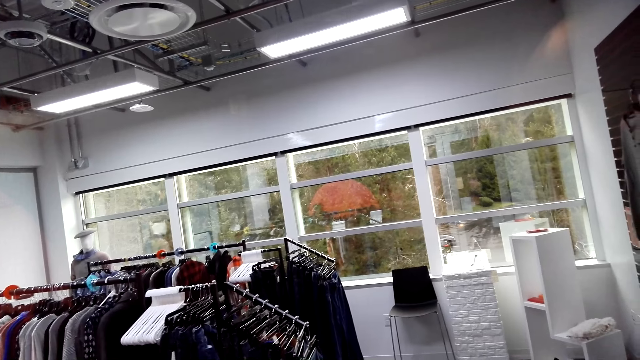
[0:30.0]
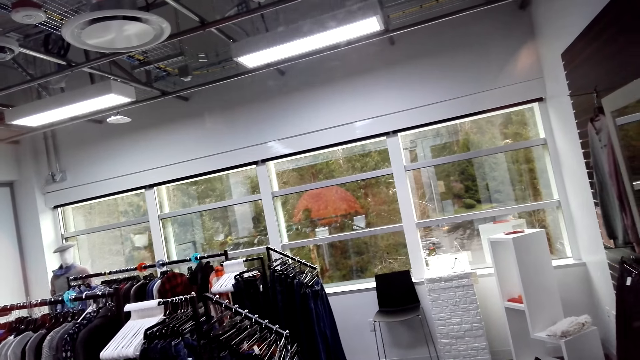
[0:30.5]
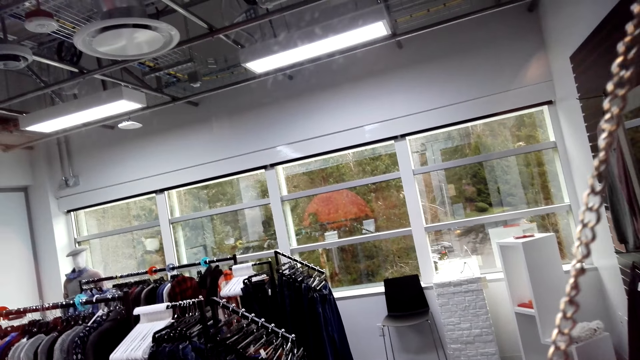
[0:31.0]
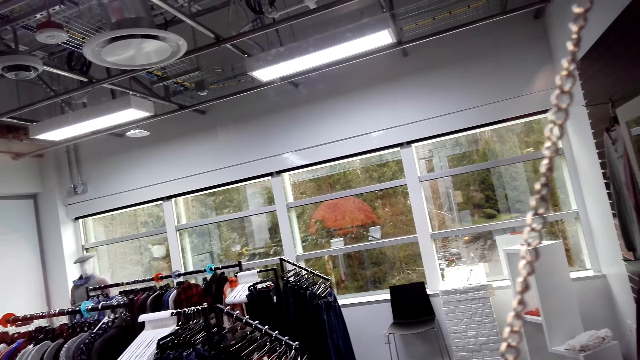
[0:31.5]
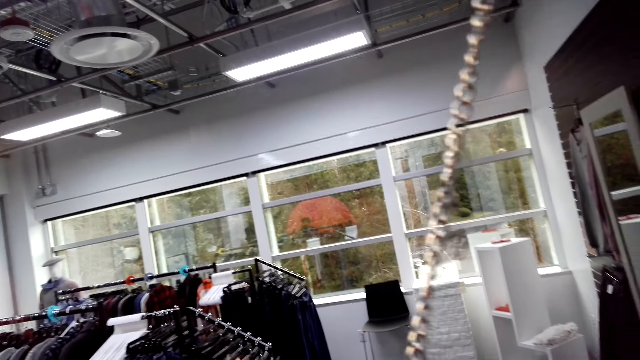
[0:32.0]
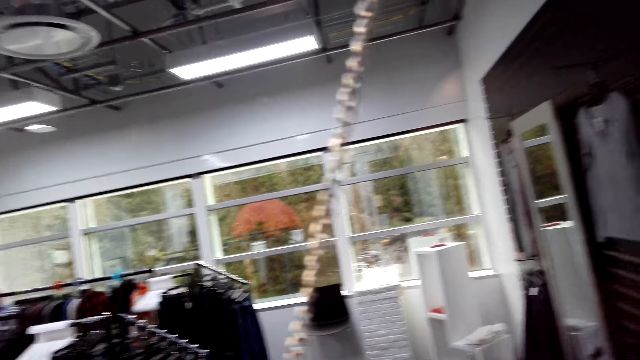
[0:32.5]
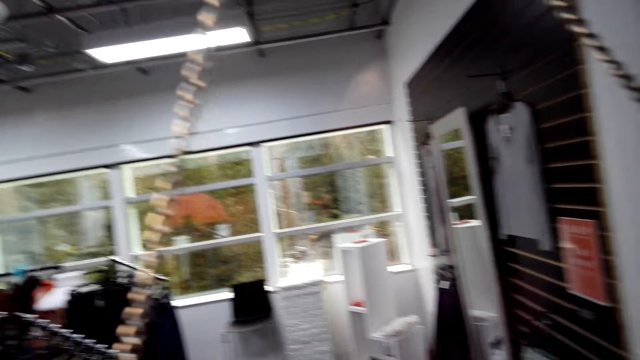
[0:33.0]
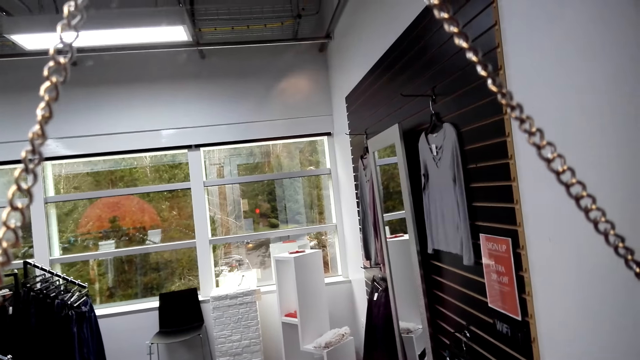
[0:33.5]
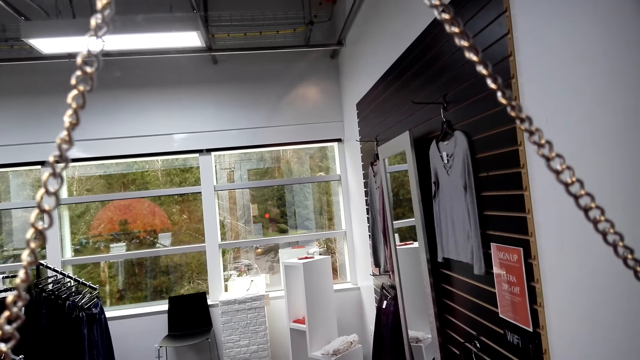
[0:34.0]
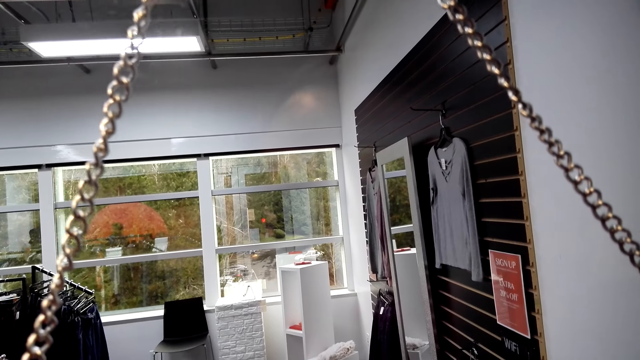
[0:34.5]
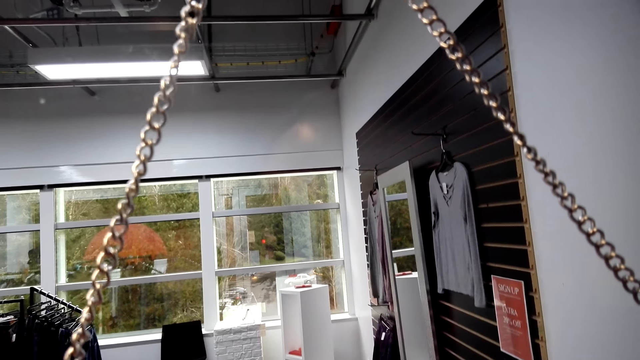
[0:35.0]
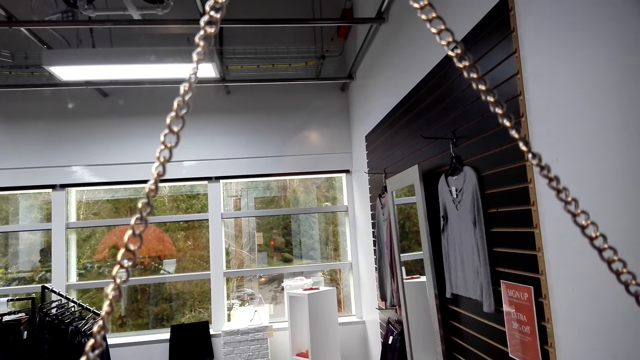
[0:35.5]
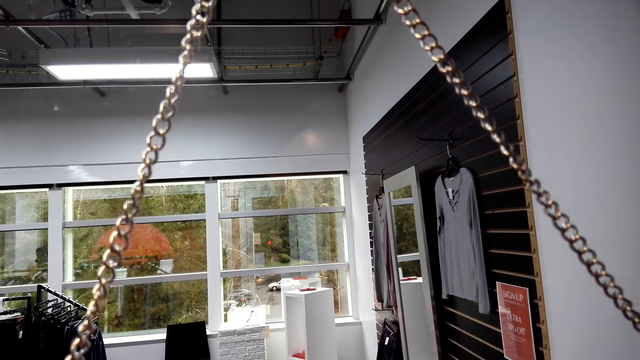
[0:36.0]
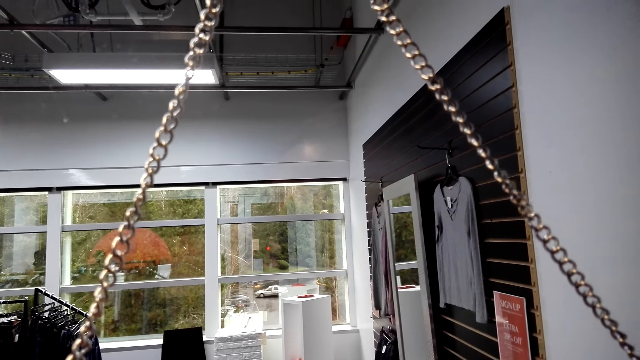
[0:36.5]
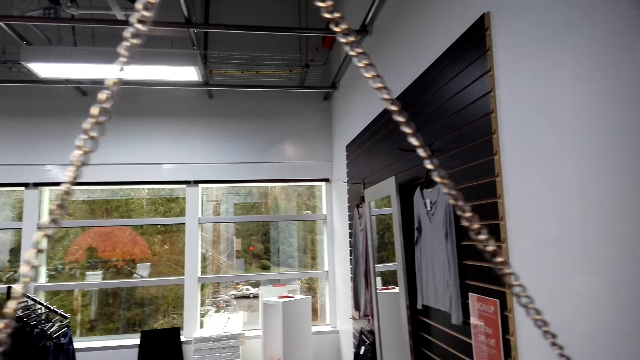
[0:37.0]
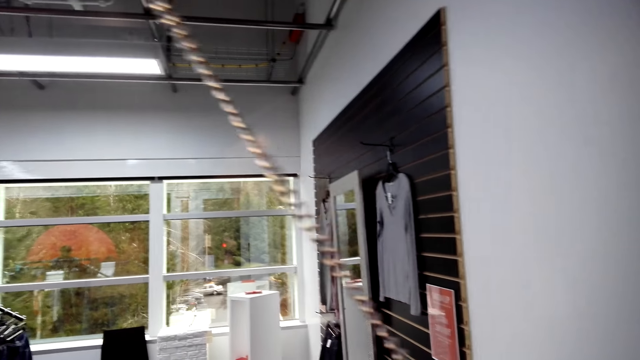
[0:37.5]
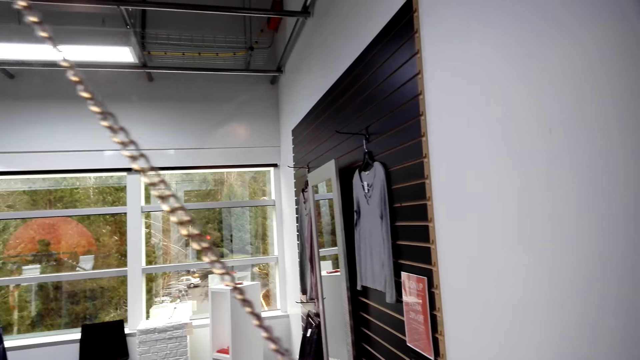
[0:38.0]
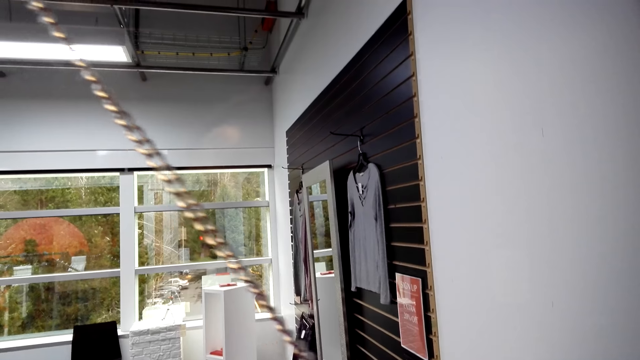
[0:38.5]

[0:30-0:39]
The camera wearer looks around.

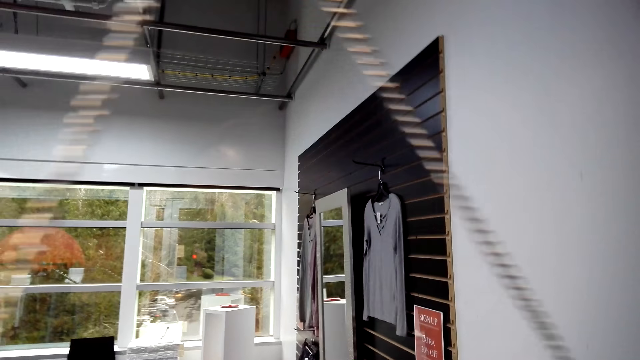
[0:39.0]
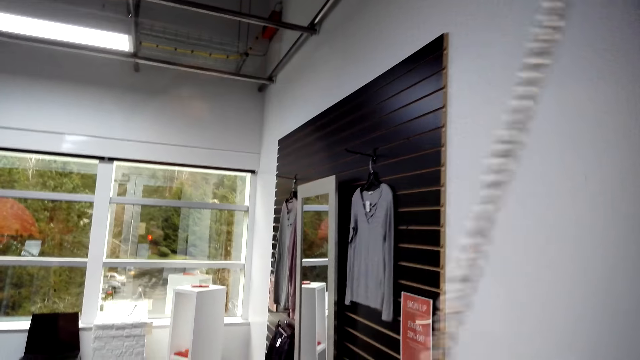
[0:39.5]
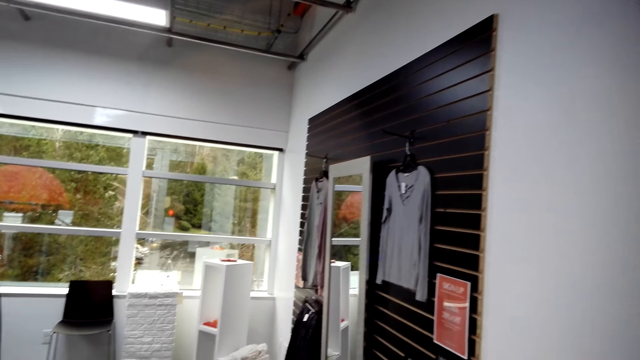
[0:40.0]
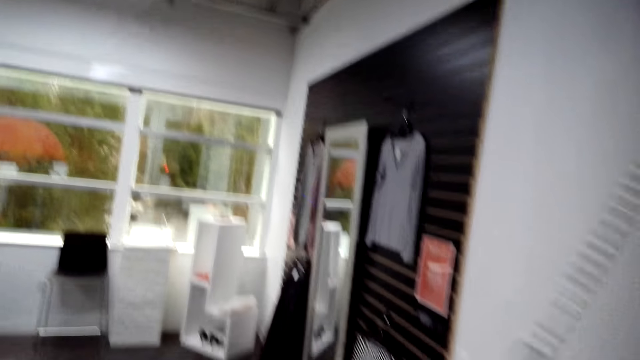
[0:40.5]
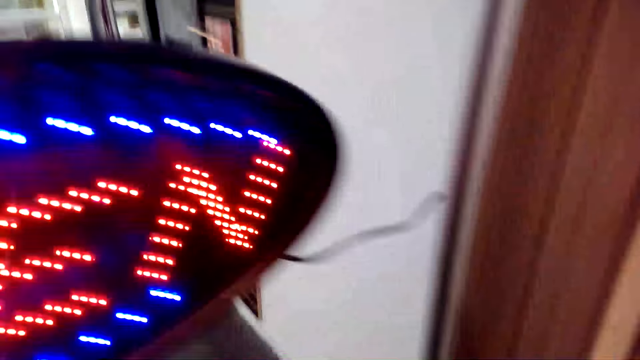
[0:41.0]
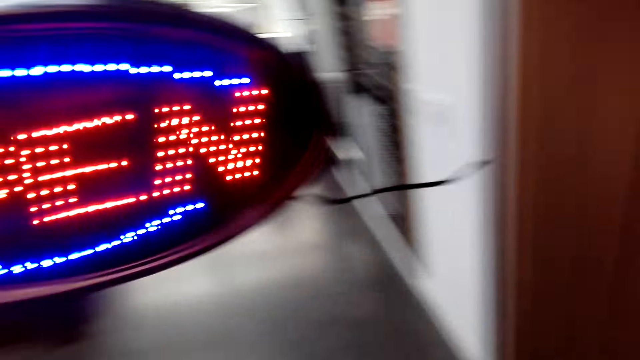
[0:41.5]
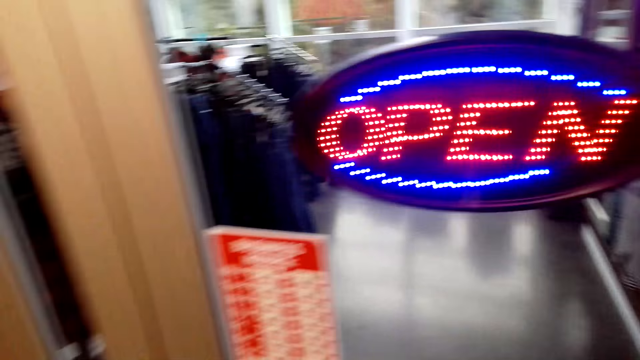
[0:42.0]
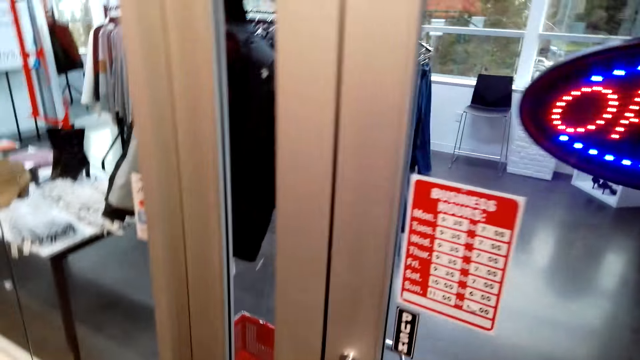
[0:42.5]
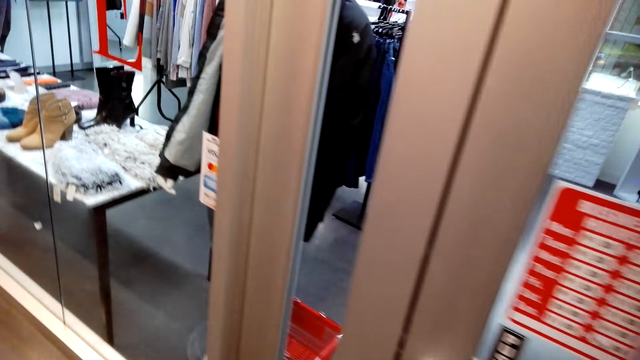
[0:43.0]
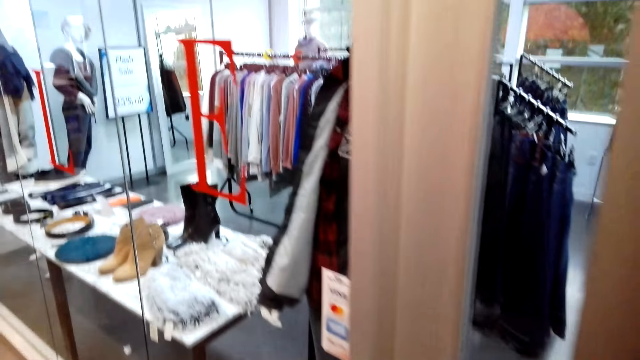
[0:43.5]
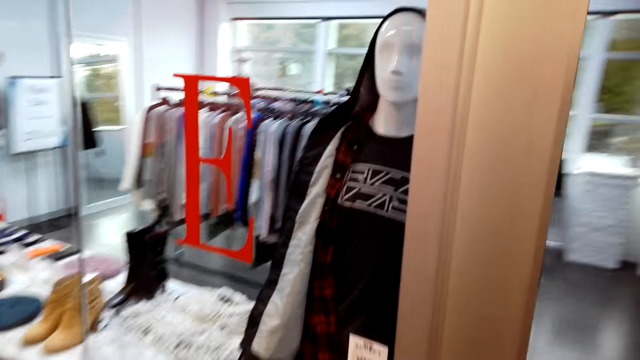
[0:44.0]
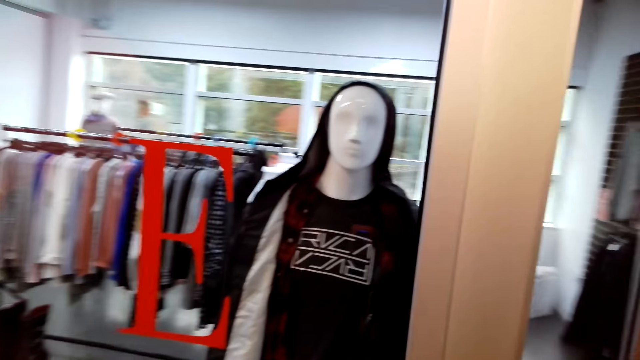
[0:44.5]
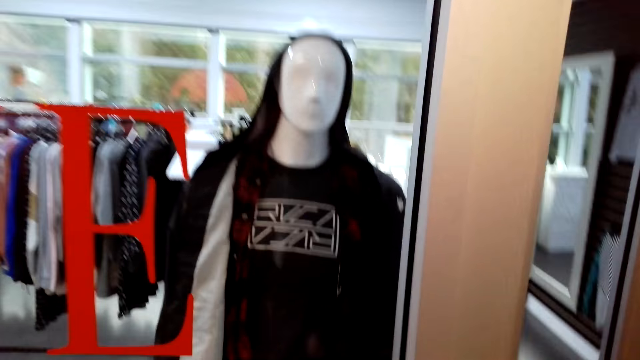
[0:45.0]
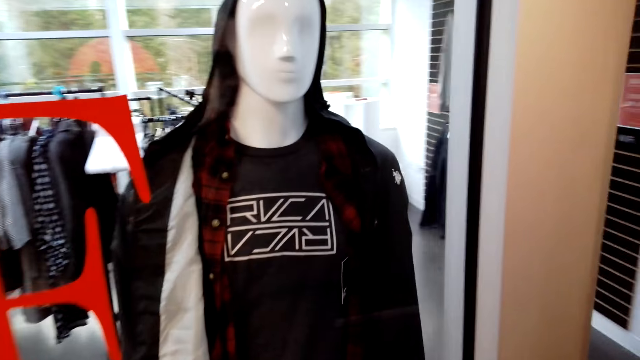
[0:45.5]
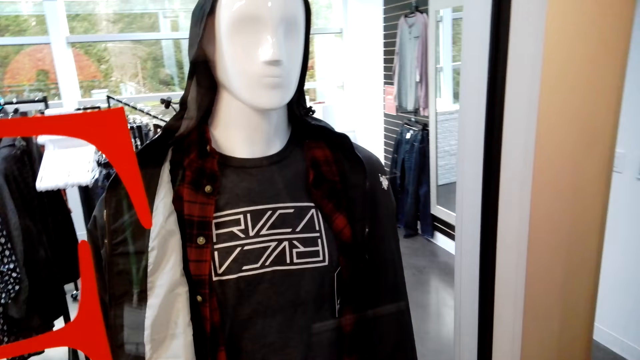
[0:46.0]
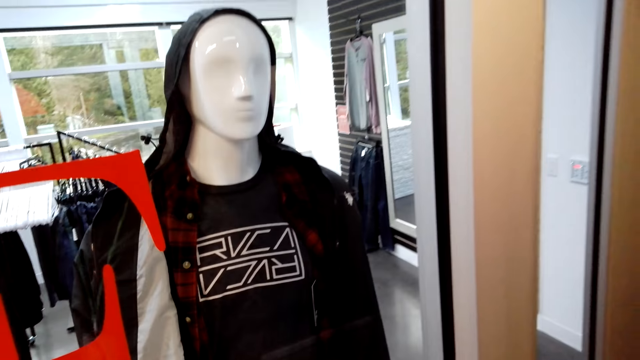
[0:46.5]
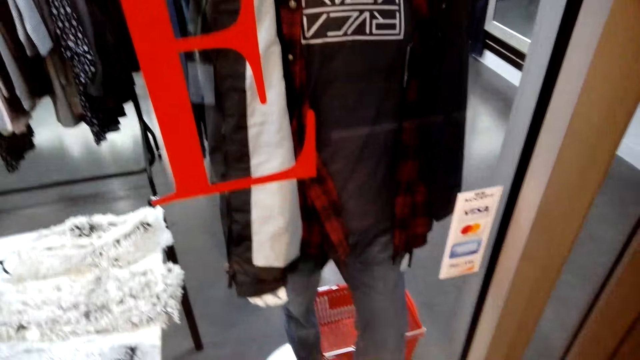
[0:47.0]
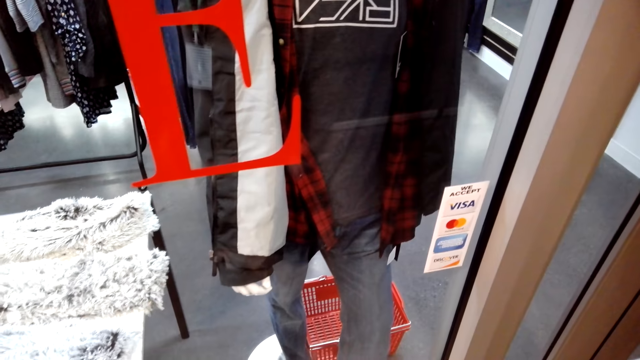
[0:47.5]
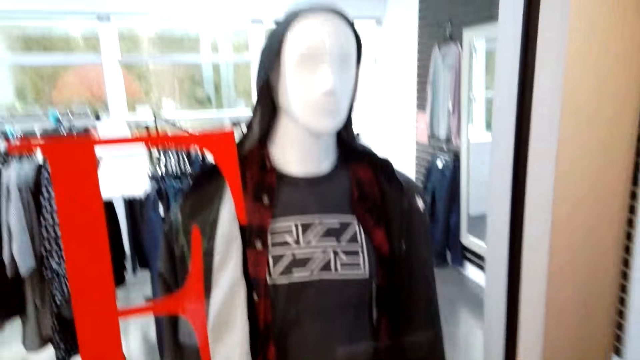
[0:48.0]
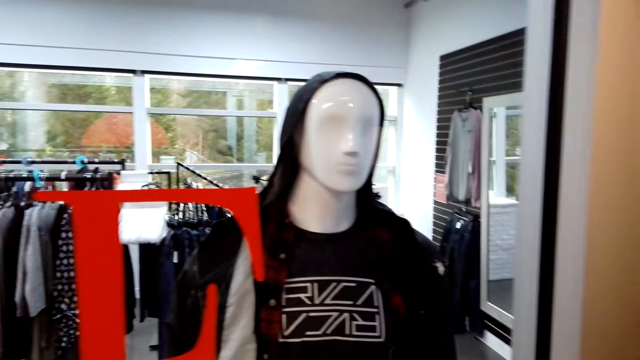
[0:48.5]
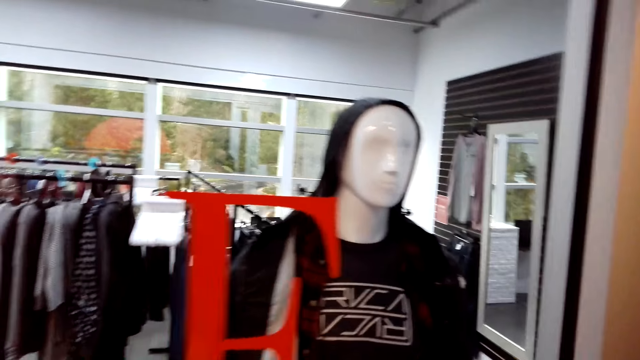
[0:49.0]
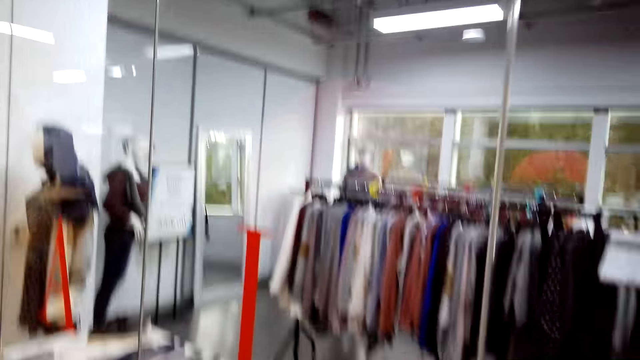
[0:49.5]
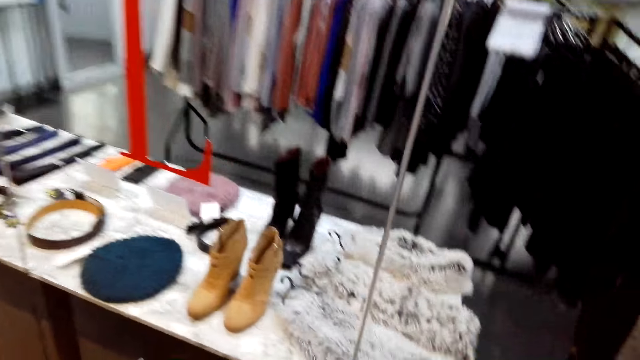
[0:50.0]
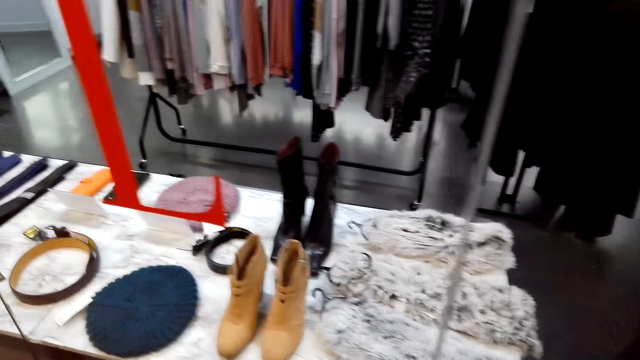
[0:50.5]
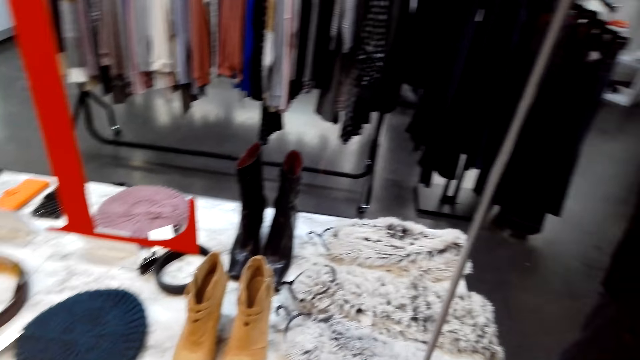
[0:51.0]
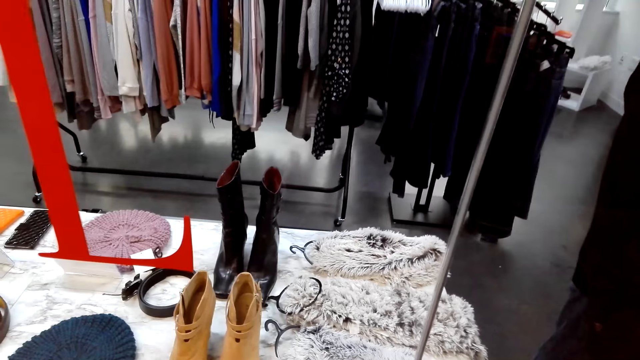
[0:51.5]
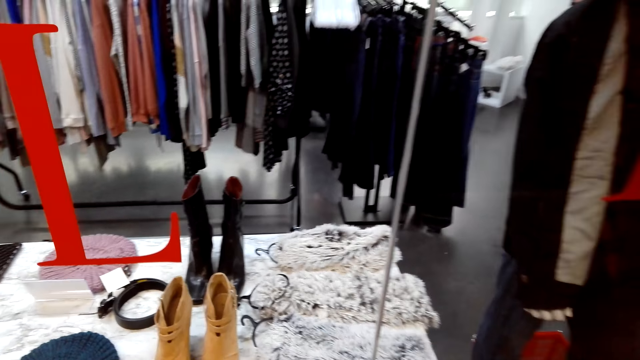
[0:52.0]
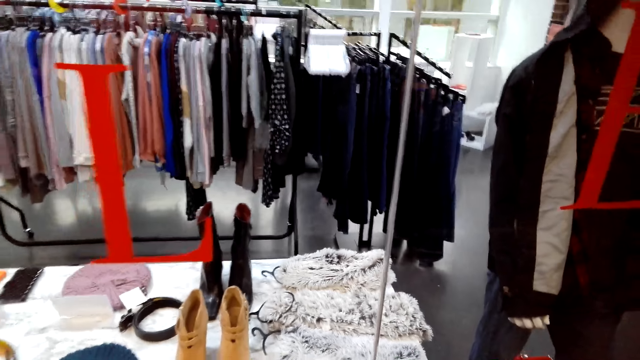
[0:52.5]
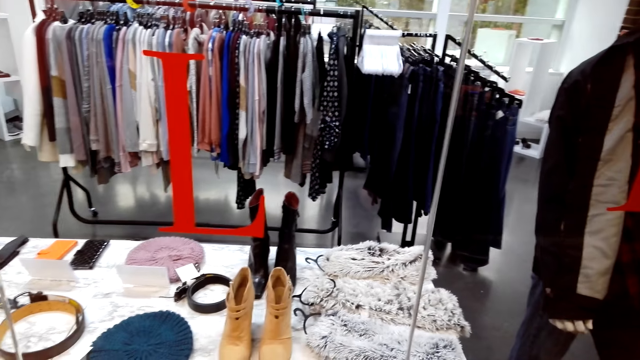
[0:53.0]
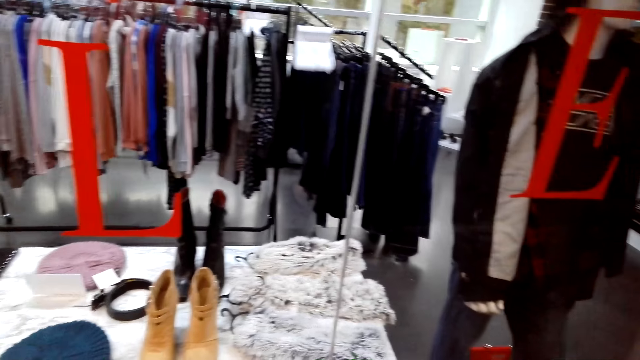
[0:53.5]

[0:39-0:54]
The camera wearer looks around. They stare at a display. They talk to a man. They look around. The man talks to the camera wearer.
